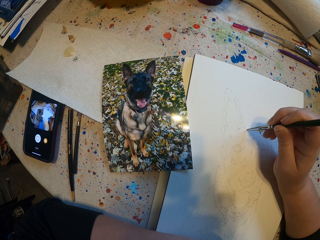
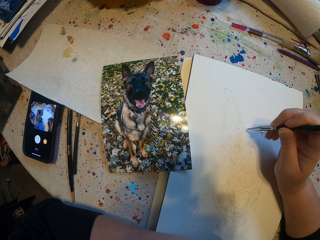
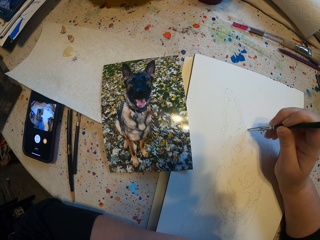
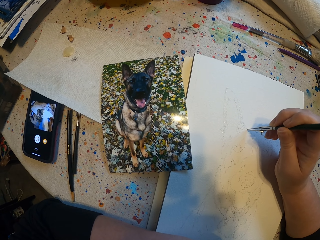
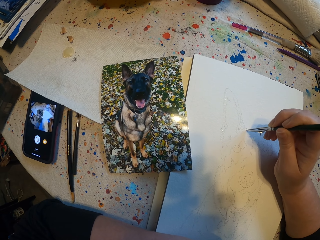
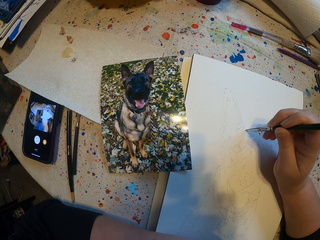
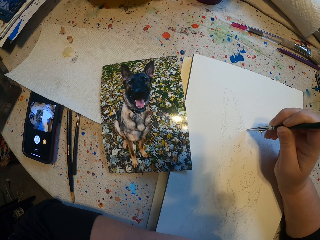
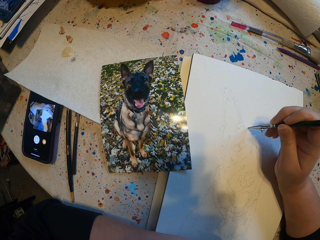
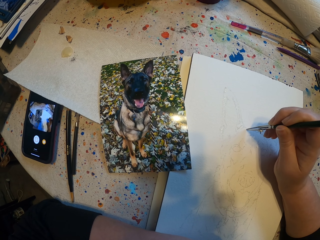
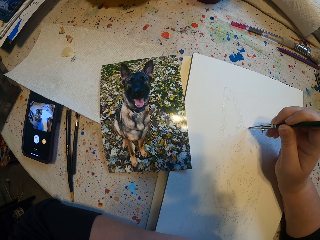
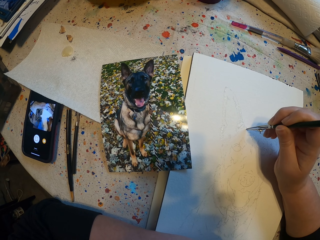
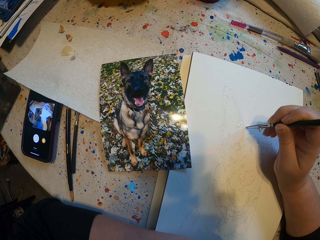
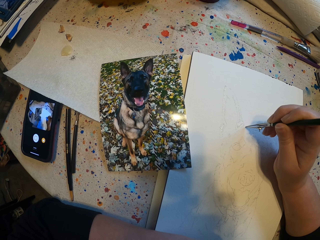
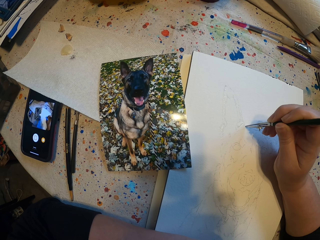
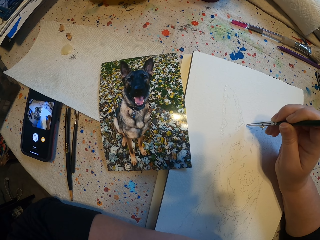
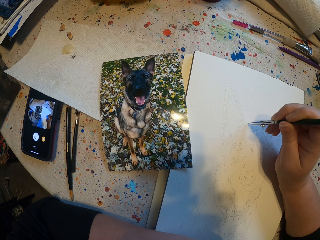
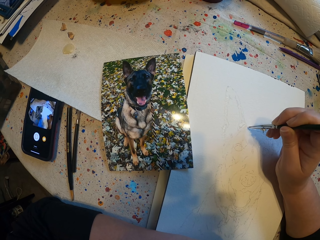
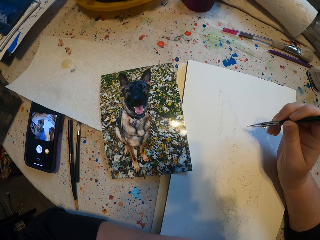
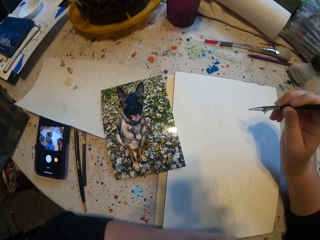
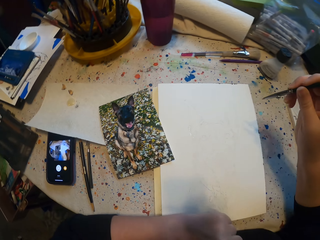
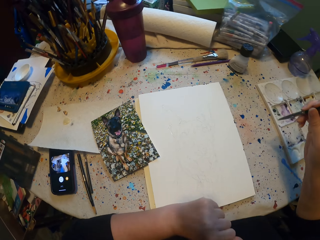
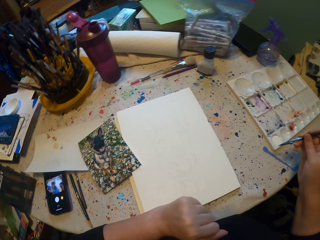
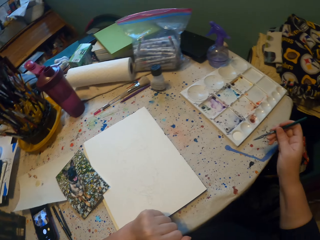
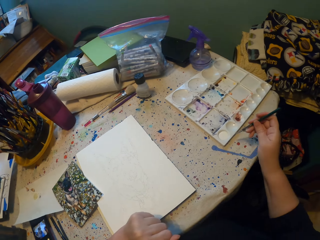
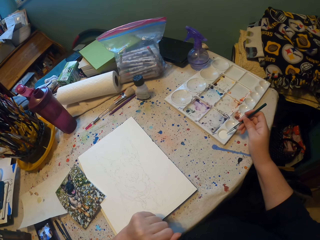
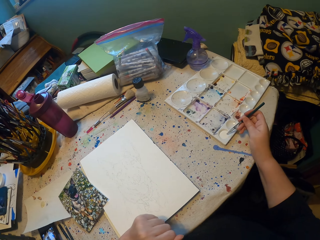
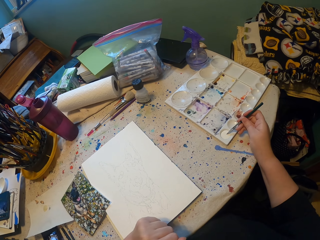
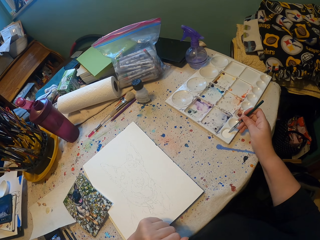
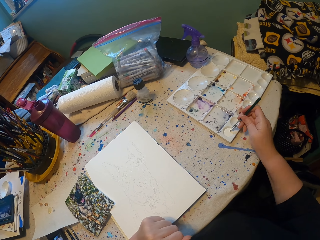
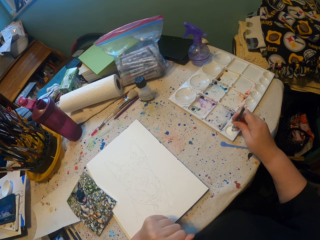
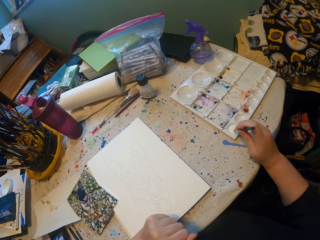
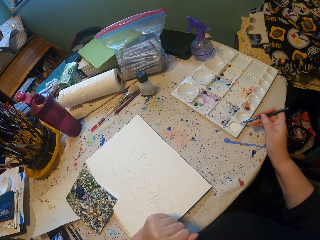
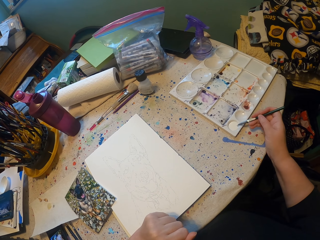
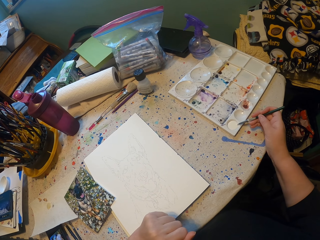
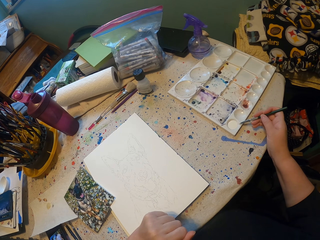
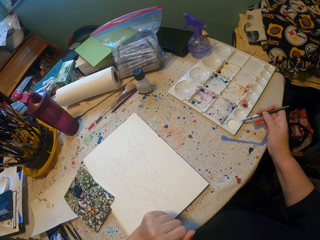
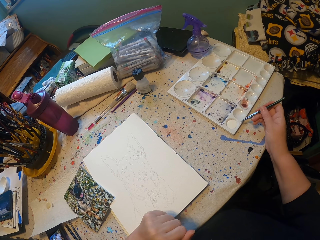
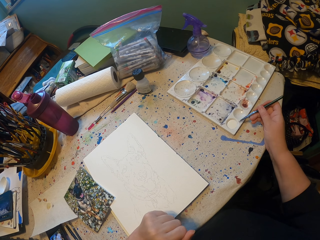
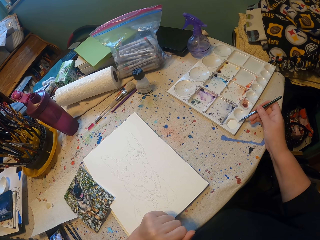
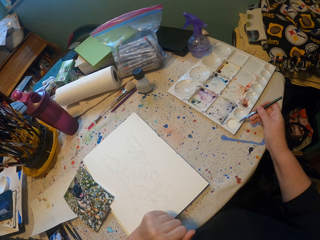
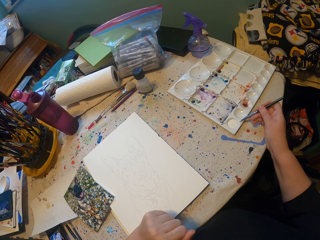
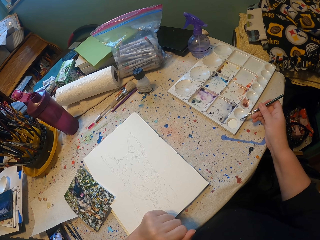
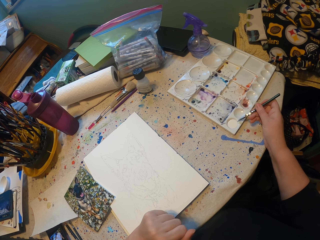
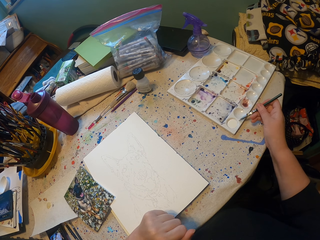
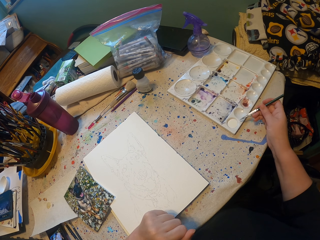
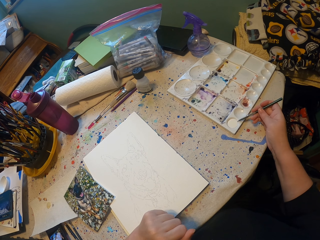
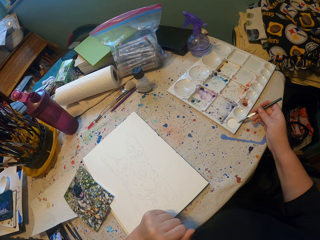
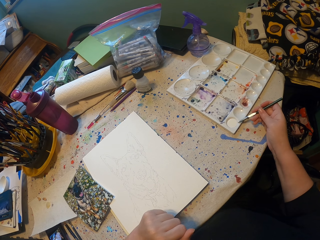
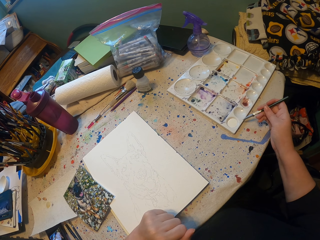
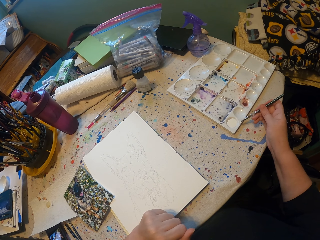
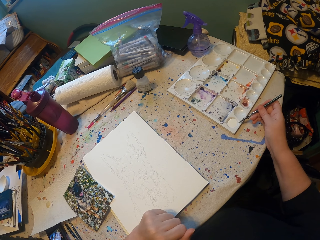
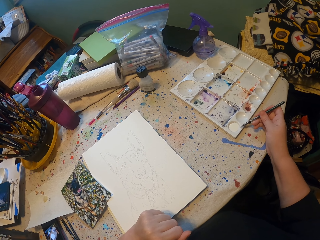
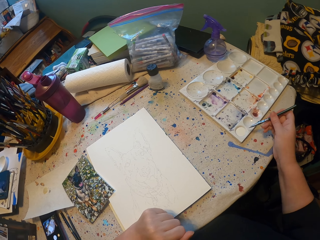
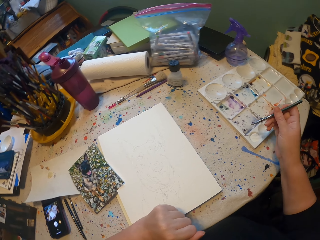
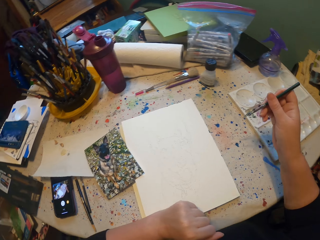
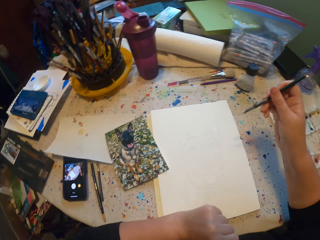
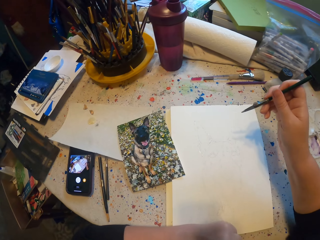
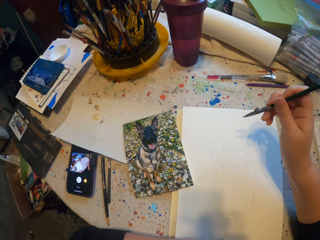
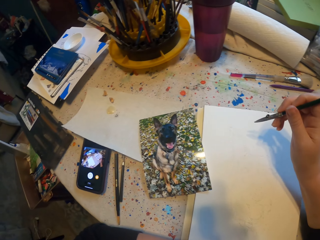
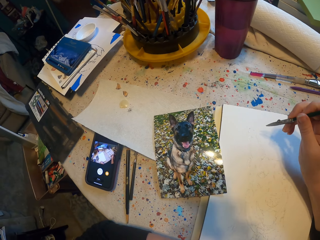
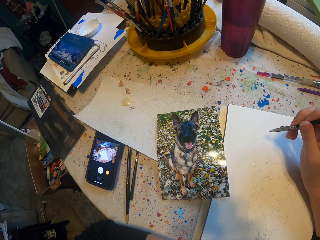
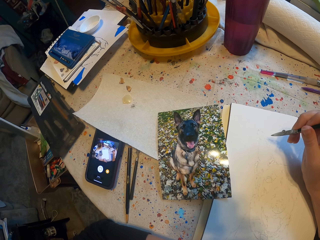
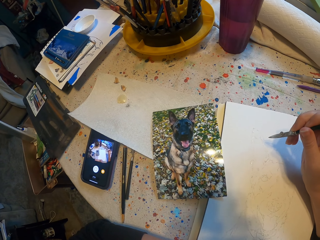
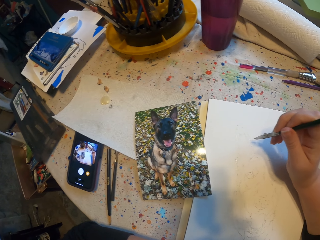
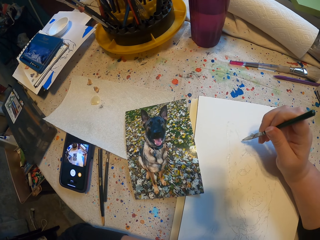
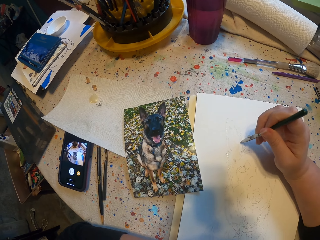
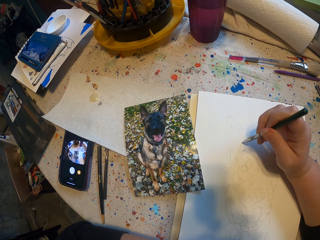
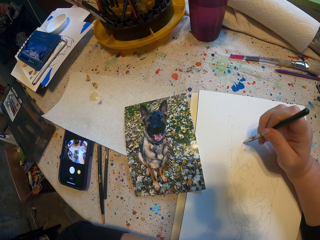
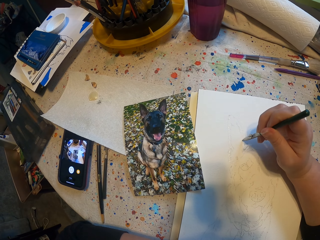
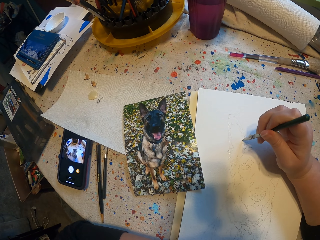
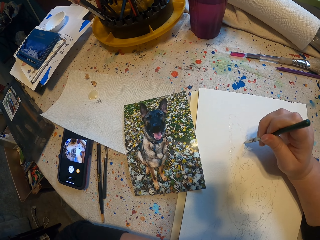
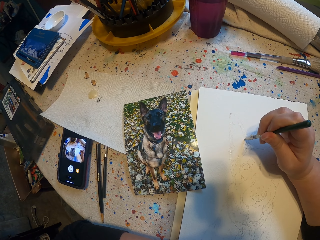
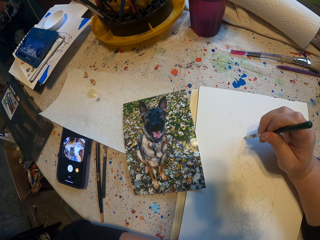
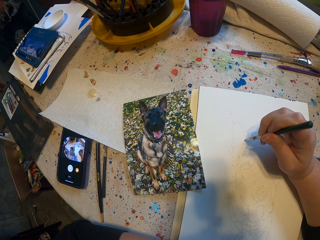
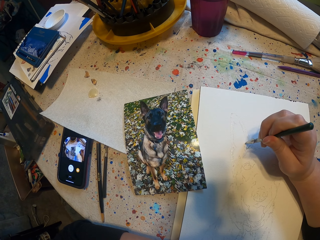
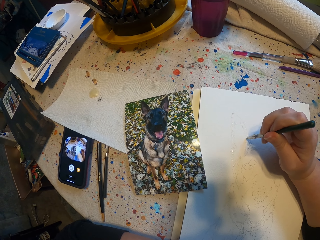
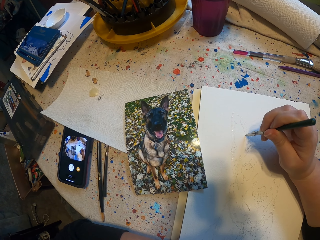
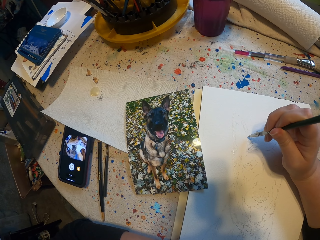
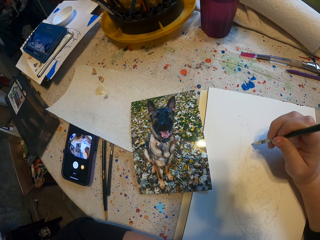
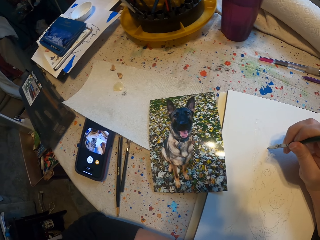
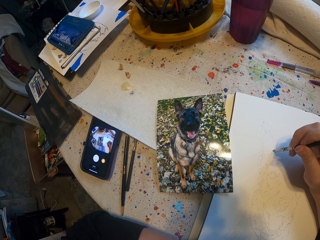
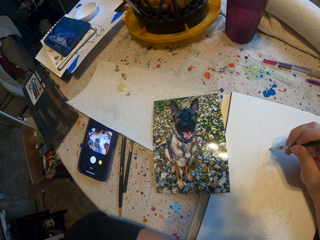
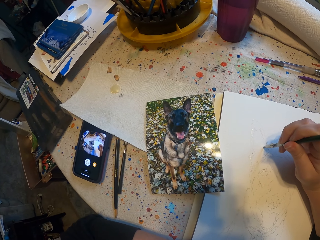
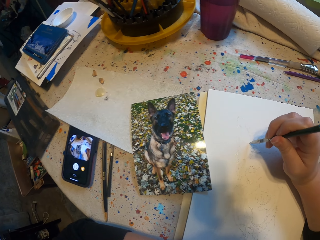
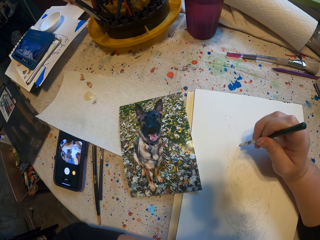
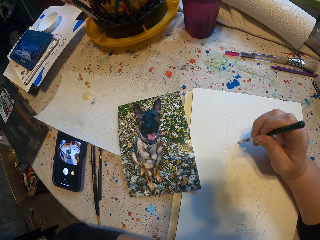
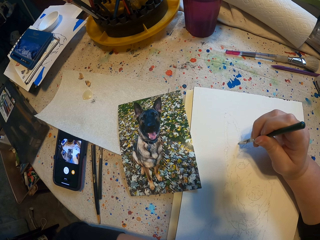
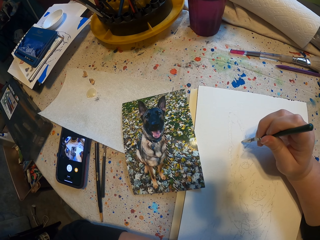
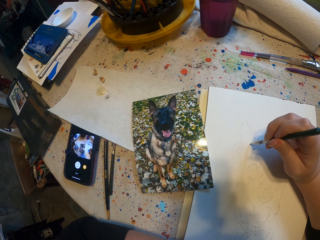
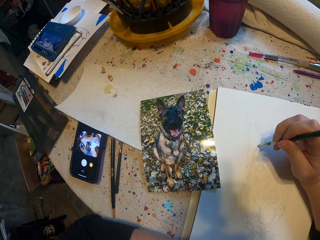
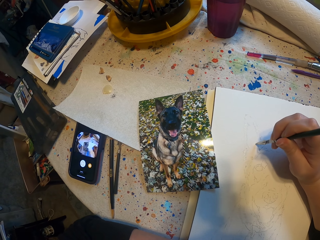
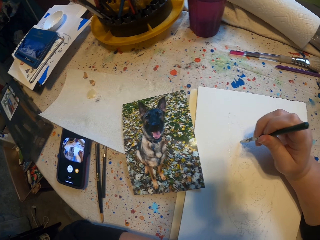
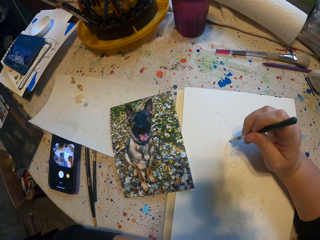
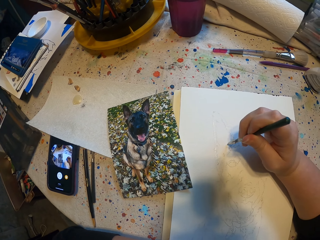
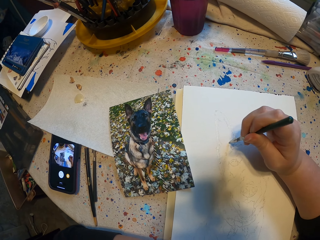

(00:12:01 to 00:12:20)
The camera wearer dips a brush in the paint. They draw a sketch in the book.

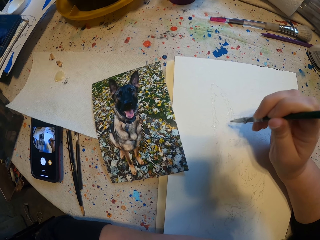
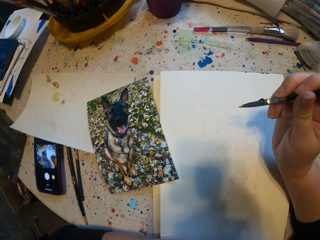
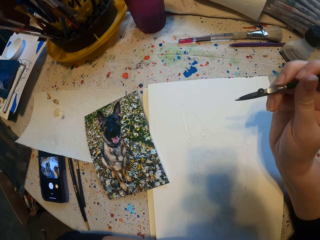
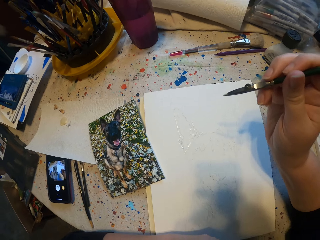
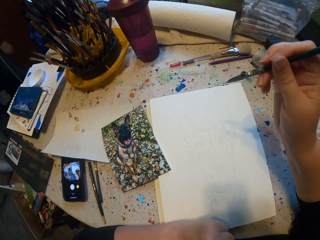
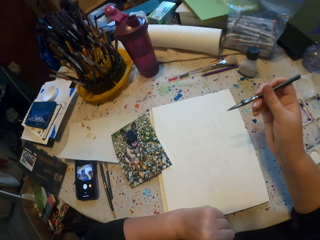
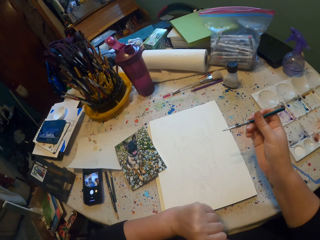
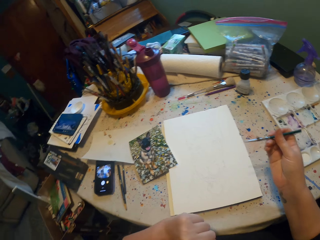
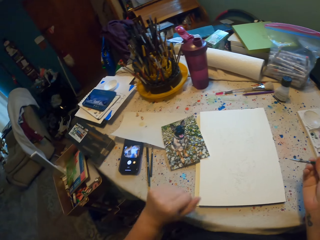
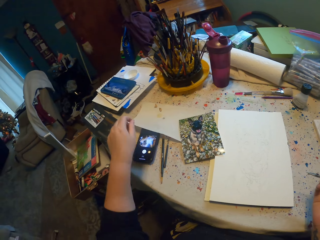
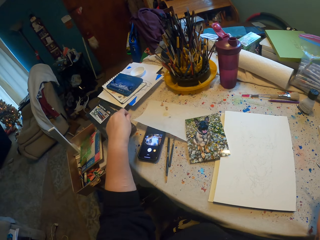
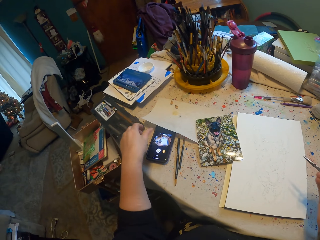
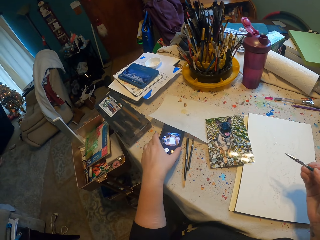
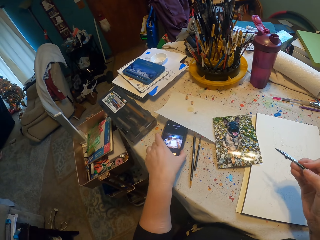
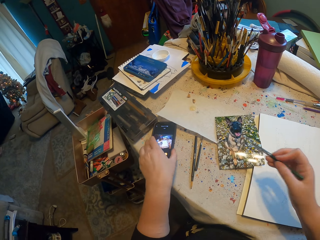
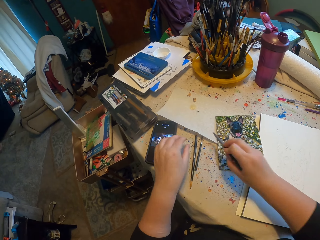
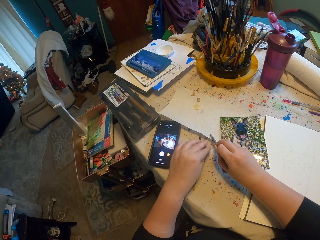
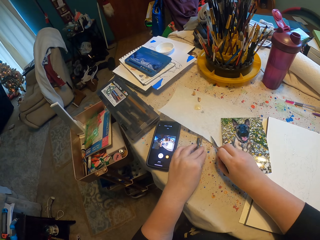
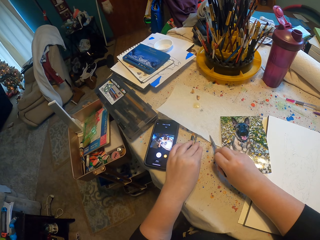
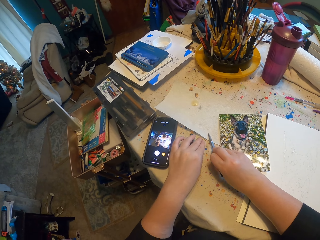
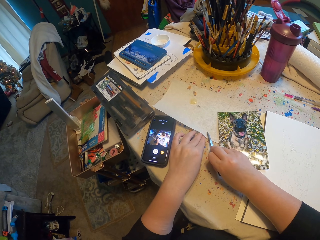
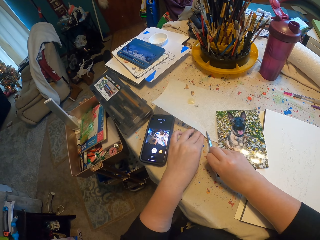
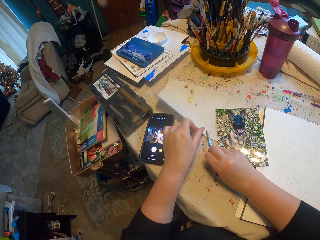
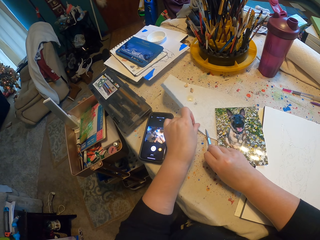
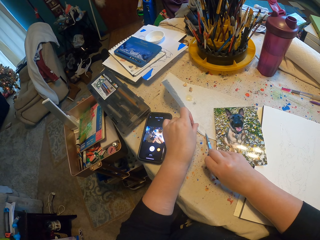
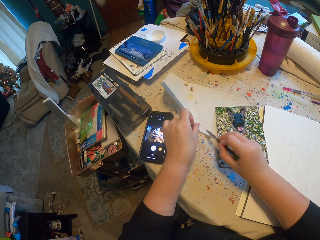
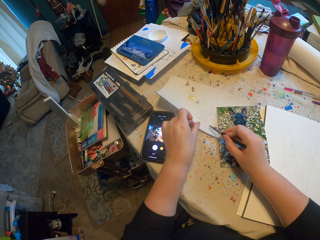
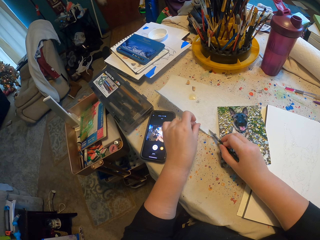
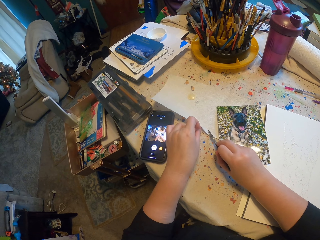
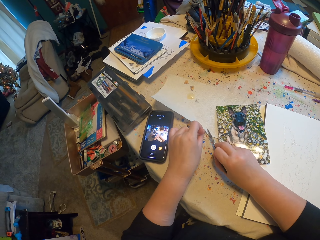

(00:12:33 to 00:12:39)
The camera wearer moves the phone. She picks up her phone. She cleans the brush with a paper.
